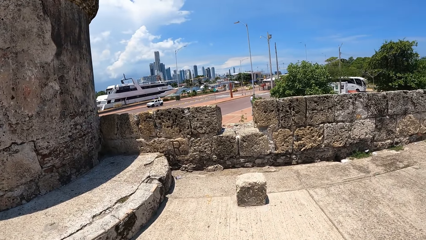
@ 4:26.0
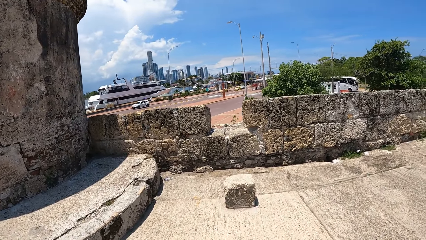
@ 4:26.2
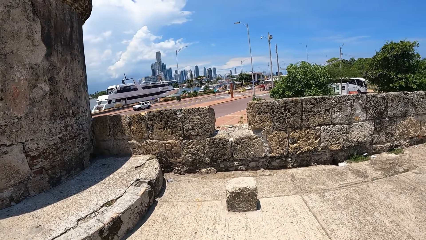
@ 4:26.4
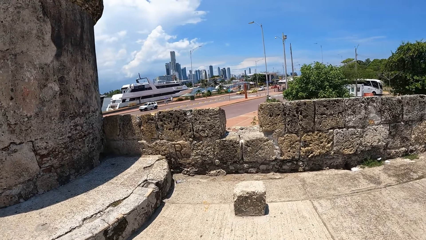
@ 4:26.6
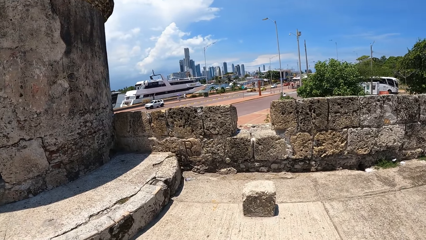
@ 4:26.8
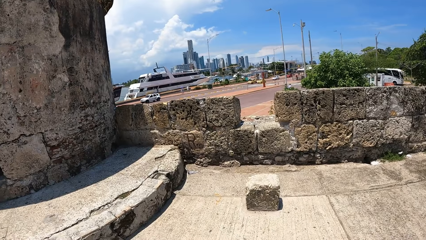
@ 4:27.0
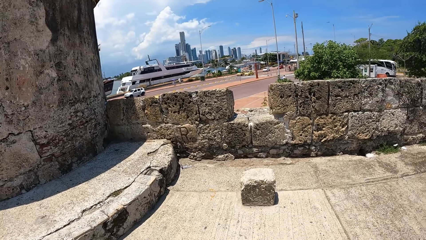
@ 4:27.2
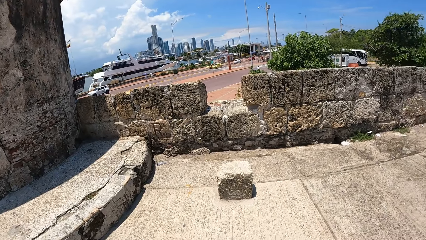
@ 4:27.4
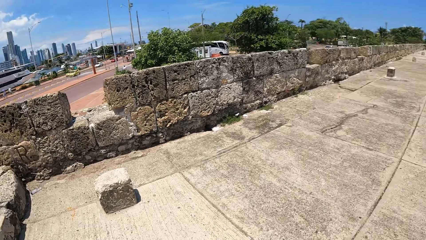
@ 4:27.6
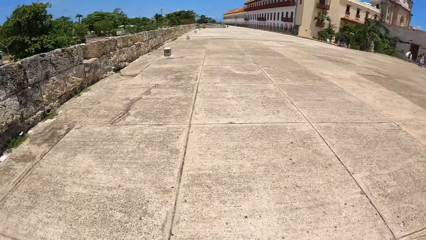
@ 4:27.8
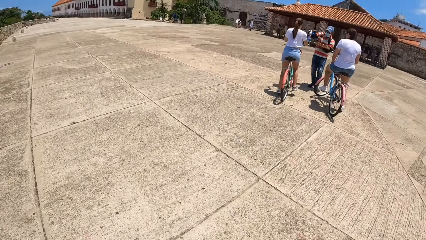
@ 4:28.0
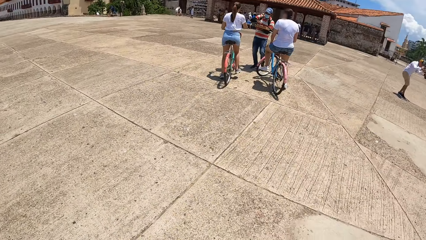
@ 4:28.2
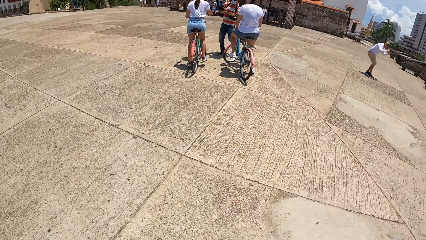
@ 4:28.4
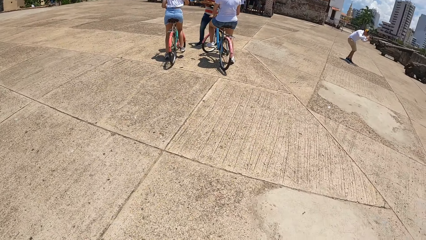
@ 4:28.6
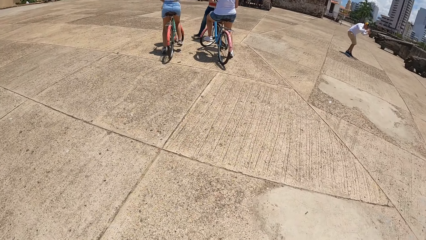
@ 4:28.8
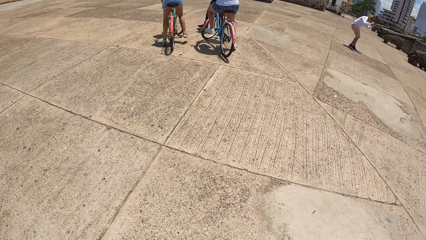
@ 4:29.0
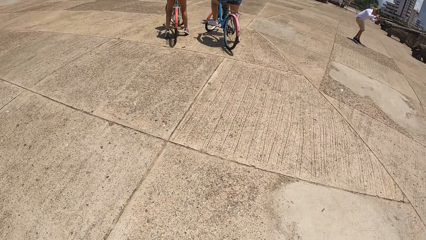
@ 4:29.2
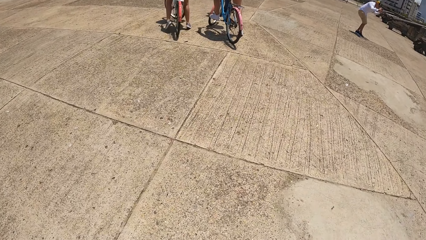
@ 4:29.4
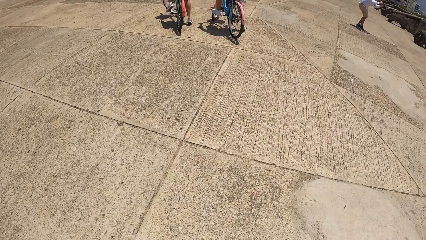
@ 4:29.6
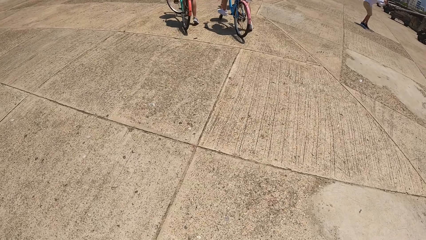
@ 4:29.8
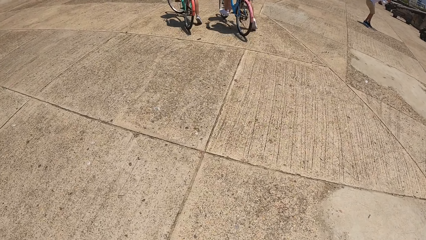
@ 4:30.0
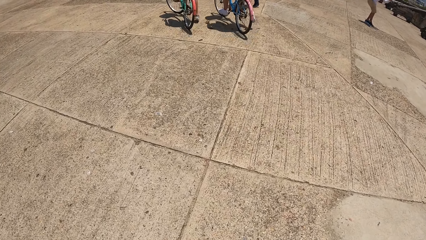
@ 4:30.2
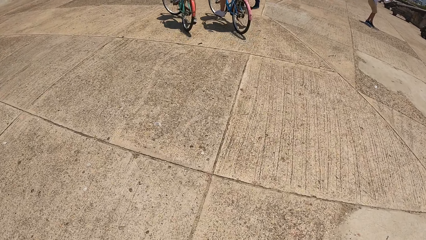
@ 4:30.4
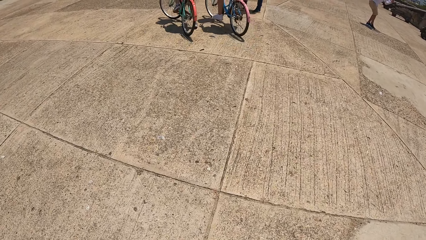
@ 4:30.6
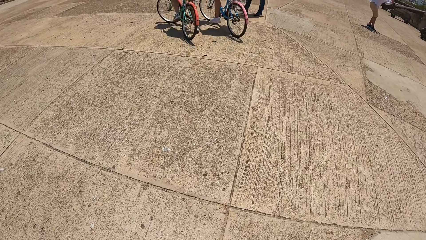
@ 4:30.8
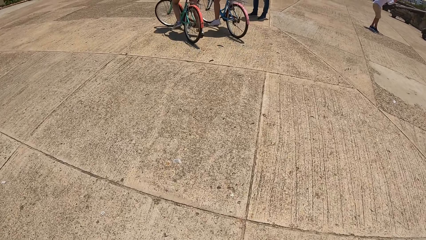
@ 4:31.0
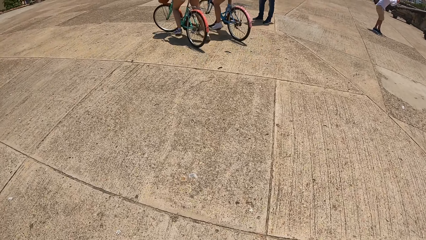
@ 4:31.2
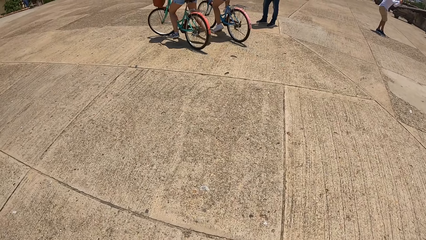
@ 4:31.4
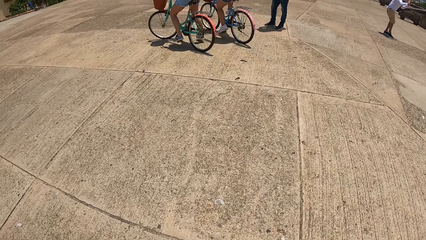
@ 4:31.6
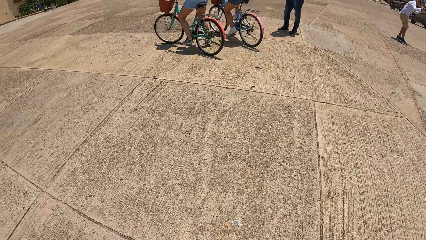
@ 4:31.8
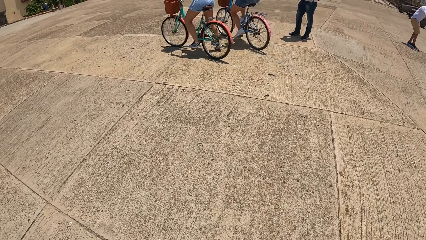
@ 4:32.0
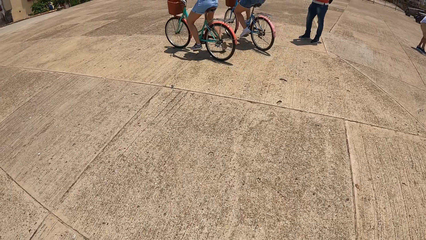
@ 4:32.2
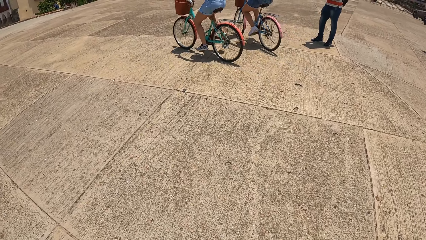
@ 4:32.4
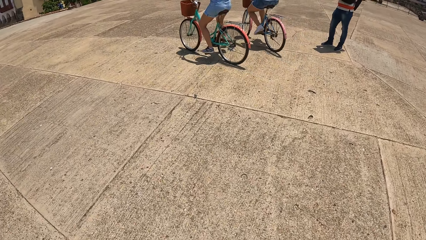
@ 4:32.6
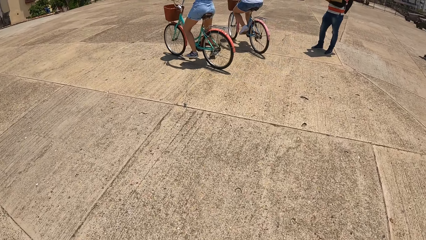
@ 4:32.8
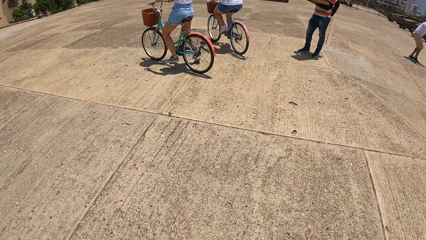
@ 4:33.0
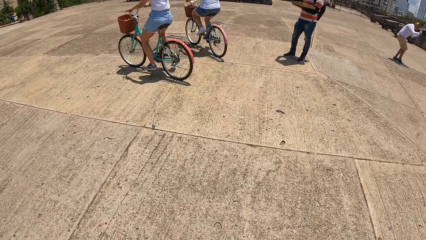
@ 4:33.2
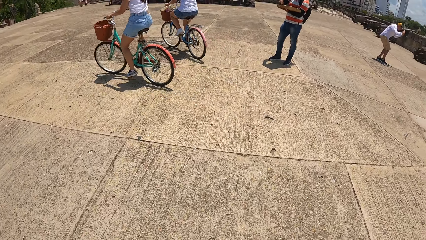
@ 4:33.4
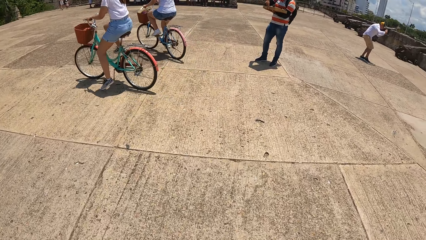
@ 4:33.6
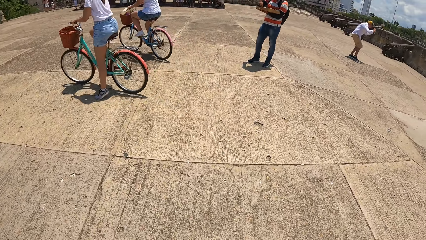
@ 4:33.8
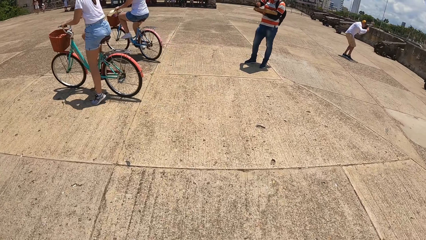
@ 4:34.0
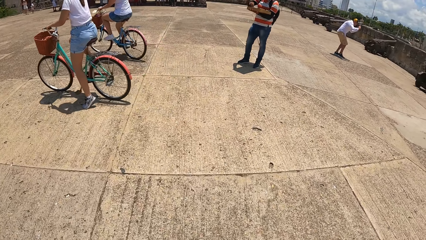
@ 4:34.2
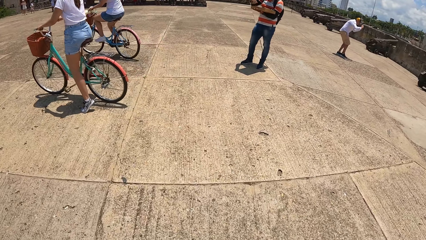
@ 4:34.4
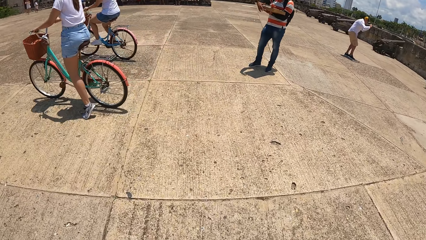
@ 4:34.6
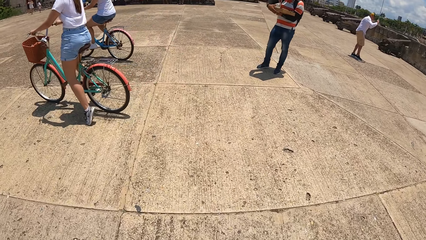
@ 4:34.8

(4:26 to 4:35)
The camera wearer turns around. They walk around the compound.

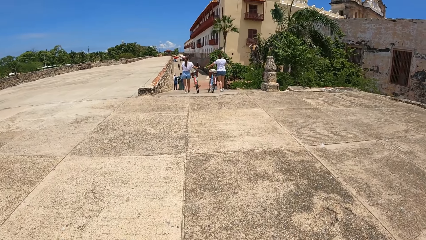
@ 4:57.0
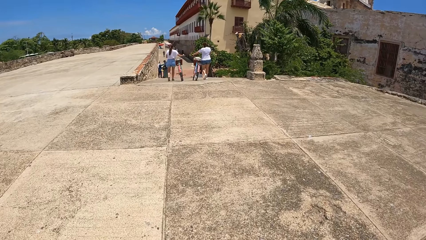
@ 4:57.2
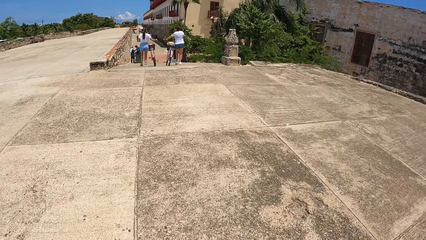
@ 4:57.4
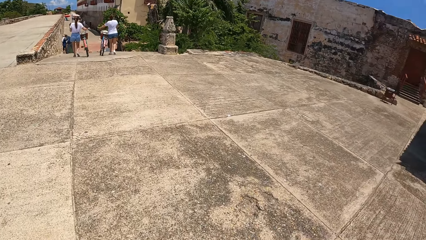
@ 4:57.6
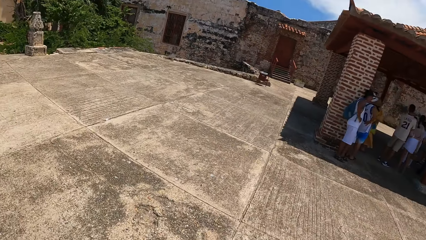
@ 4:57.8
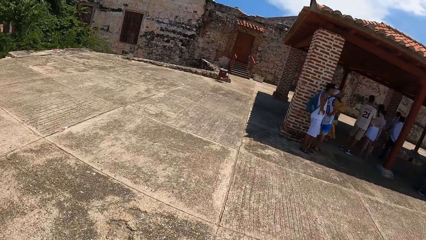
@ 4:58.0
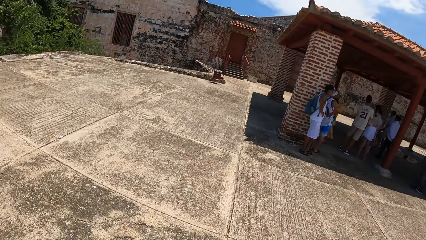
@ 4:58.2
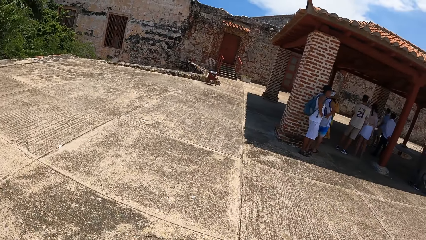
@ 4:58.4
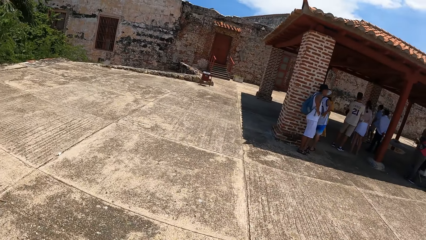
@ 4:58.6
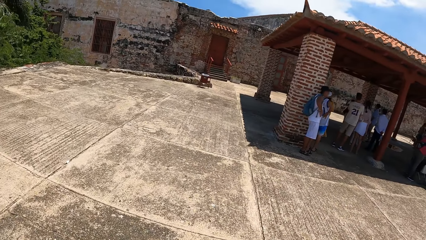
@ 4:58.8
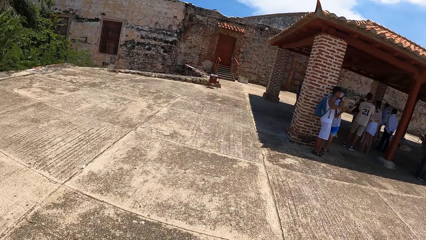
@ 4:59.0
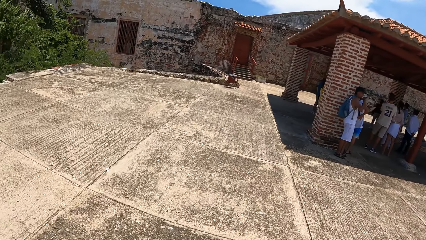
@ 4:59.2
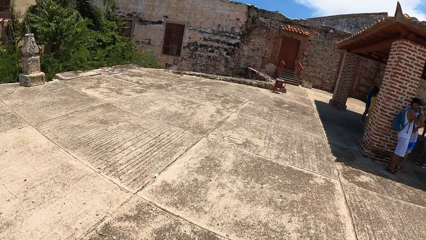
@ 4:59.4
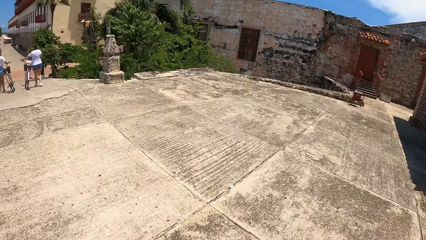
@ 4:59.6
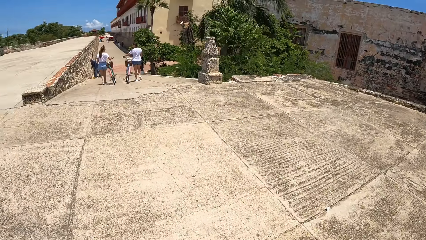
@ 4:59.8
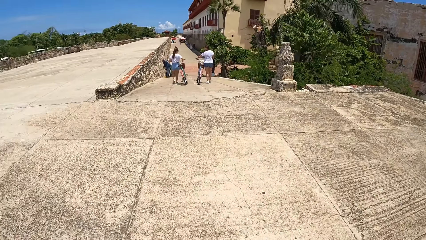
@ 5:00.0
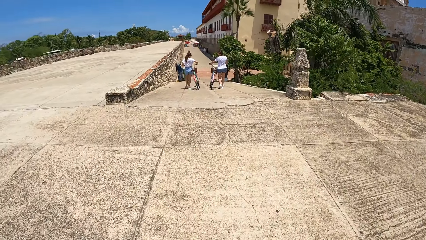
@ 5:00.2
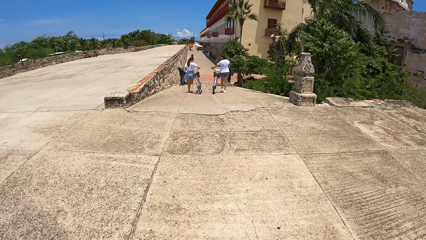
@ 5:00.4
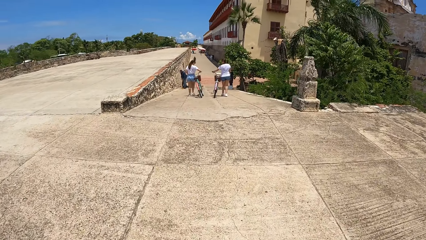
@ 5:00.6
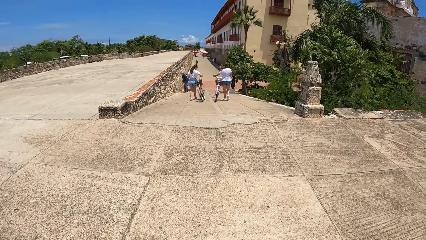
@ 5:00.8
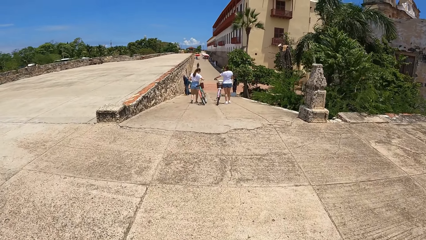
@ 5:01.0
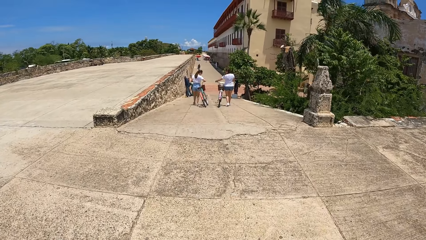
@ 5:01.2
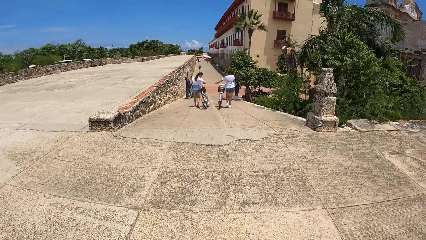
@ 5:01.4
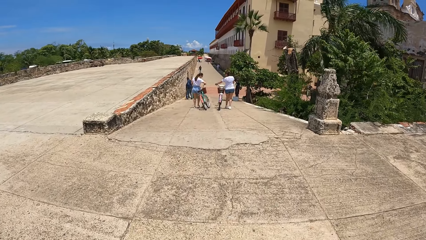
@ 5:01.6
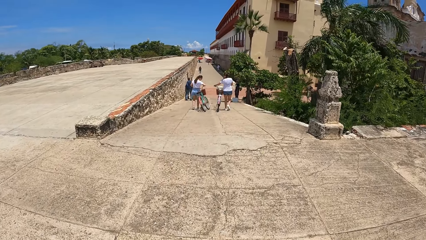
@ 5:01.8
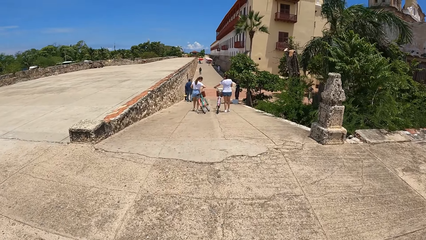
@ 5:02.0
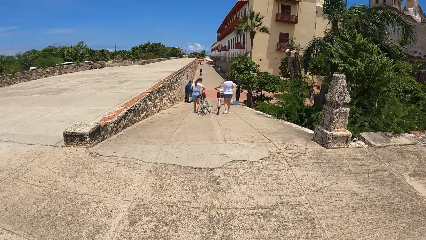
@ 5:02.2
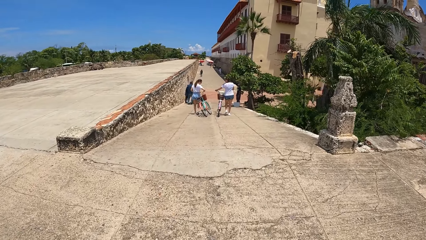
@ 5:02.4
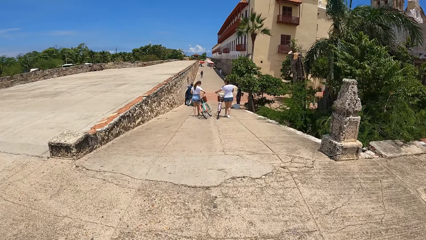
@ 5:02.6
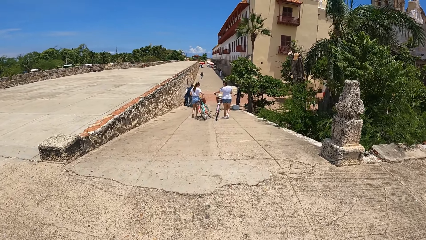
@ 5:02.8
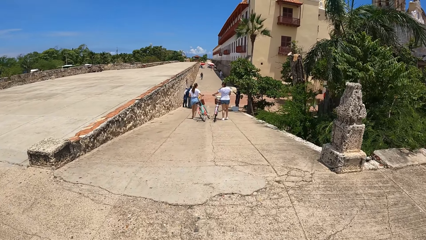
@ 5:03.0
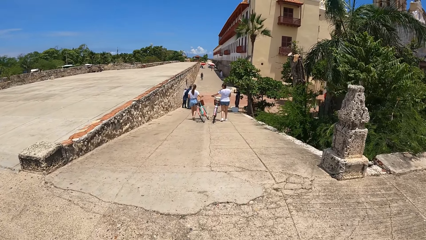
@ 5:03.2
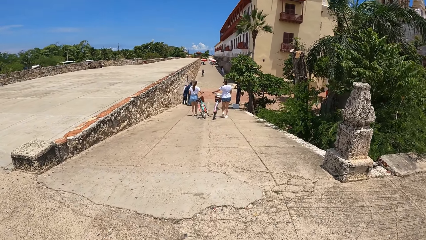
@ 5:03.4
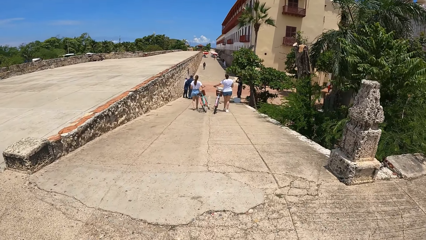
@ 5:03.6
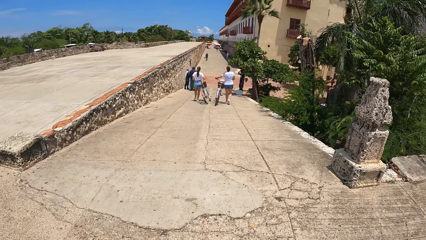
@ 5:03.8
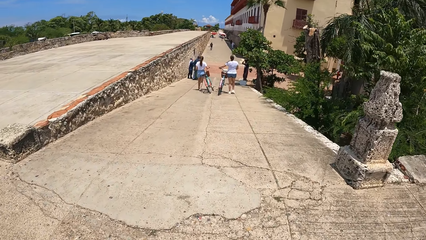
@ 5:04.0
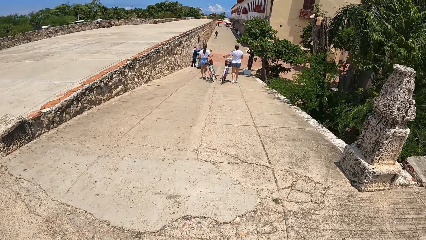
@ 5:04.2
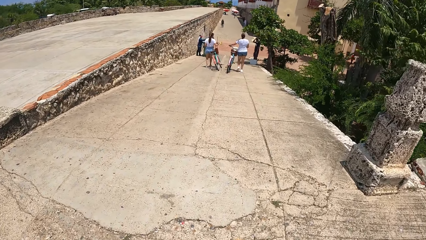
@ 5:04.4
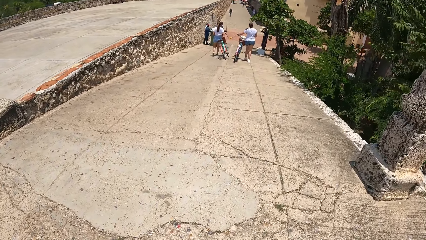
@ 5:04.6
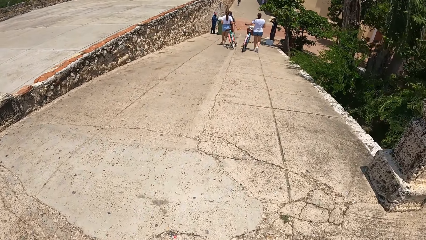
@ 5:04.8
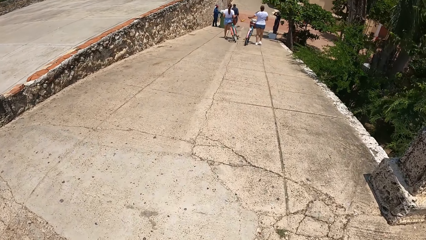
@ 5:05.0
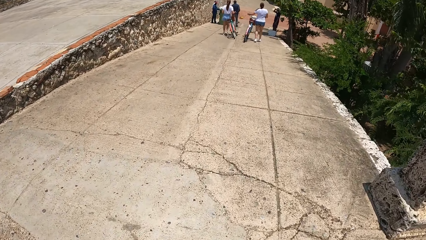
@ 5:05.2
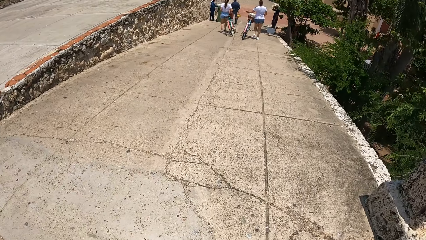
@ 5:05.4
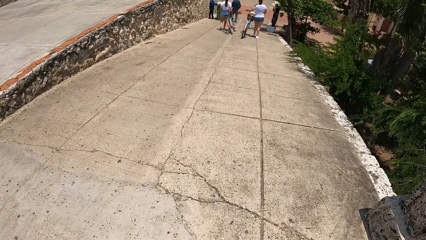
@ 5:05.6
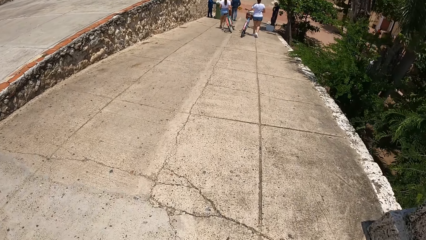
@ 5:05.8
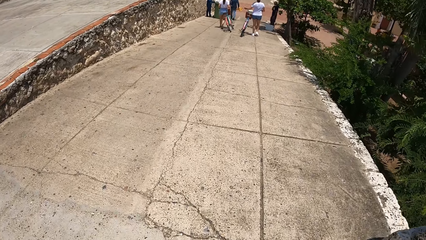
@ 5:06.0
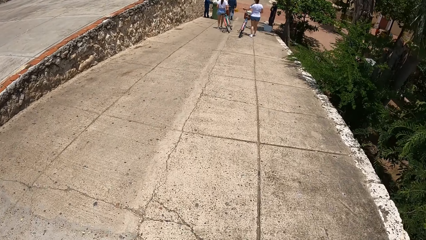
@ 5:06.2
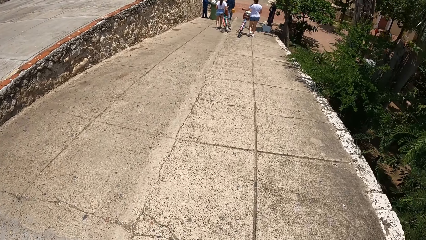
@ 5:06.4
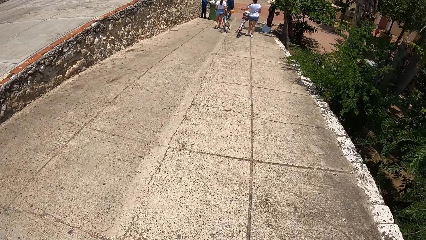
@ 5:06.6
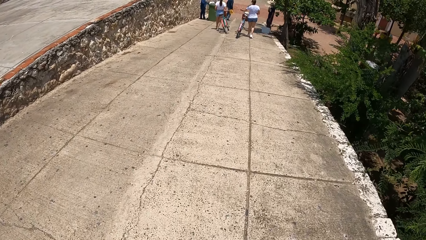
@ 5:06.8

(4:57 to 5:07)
The camera wearer looks around the compound. They ride the bike around the compound.
